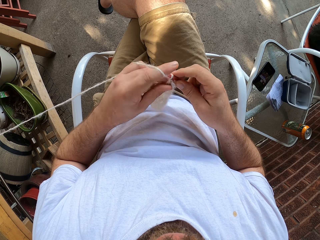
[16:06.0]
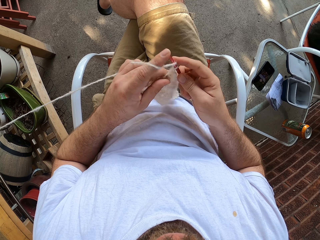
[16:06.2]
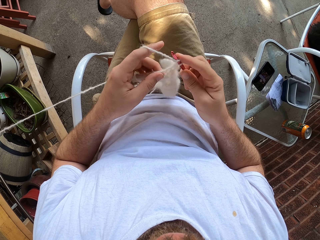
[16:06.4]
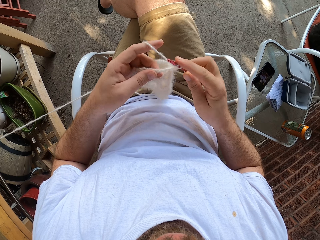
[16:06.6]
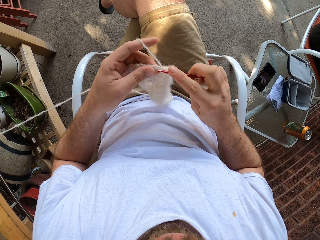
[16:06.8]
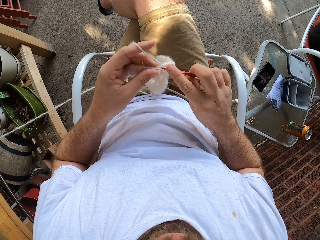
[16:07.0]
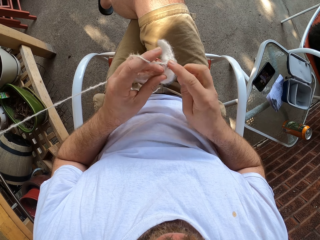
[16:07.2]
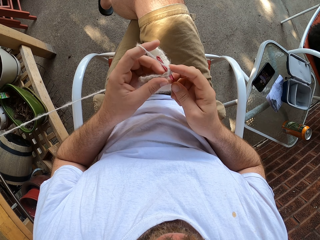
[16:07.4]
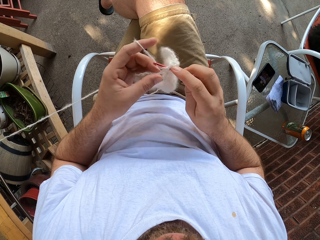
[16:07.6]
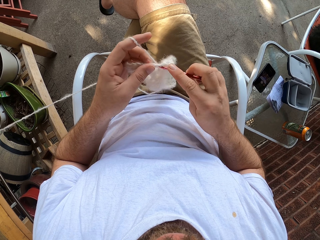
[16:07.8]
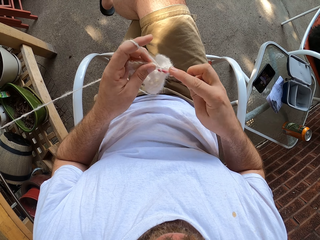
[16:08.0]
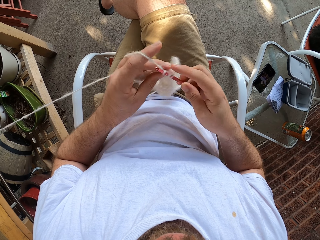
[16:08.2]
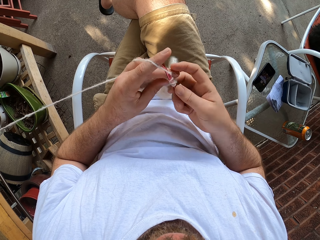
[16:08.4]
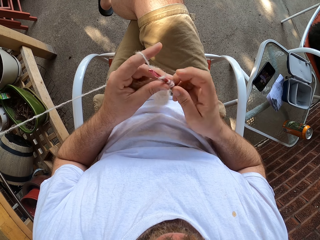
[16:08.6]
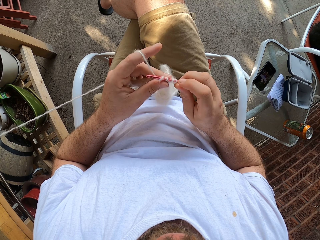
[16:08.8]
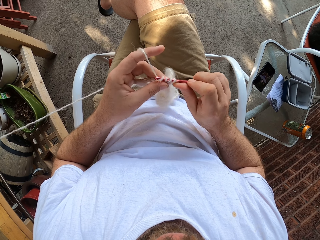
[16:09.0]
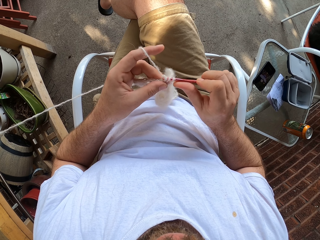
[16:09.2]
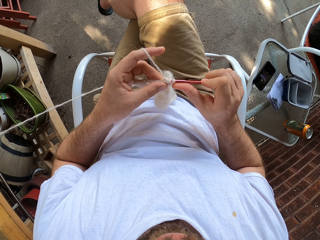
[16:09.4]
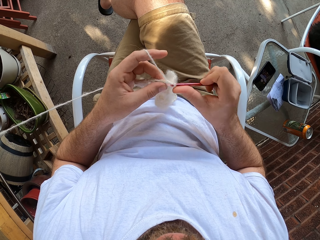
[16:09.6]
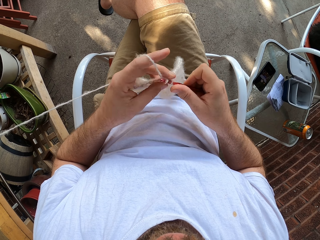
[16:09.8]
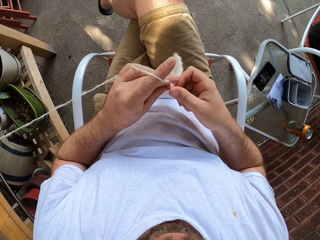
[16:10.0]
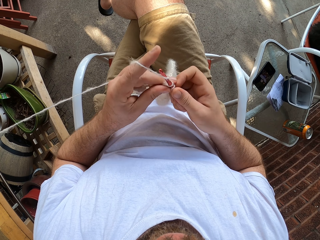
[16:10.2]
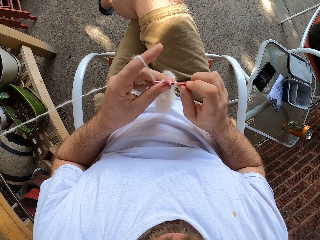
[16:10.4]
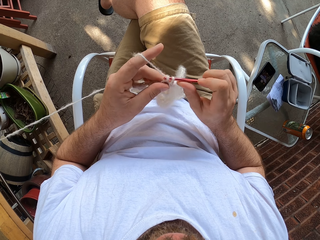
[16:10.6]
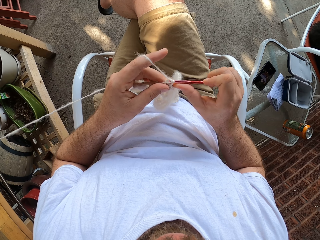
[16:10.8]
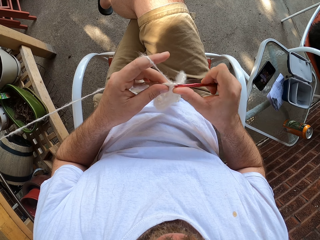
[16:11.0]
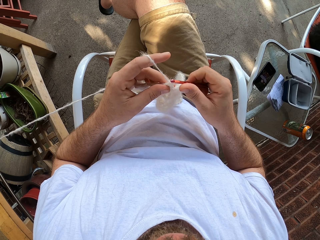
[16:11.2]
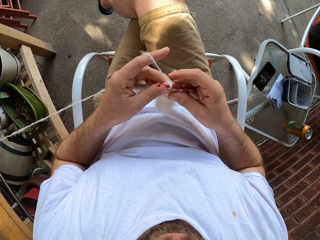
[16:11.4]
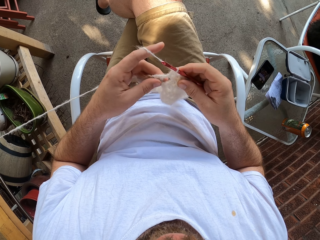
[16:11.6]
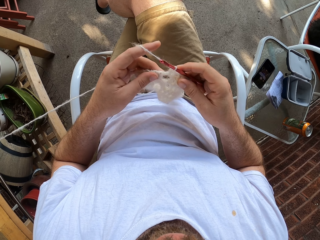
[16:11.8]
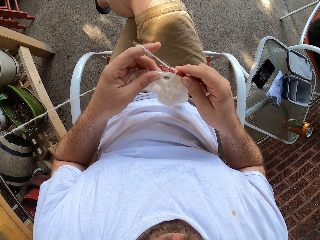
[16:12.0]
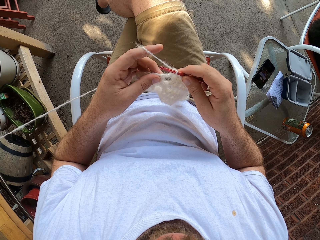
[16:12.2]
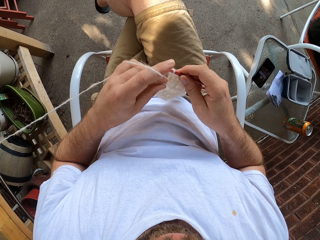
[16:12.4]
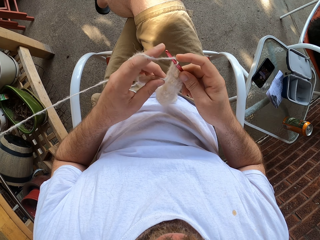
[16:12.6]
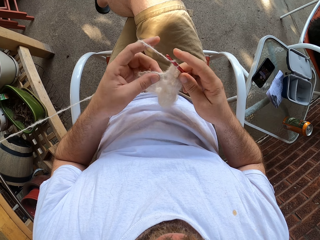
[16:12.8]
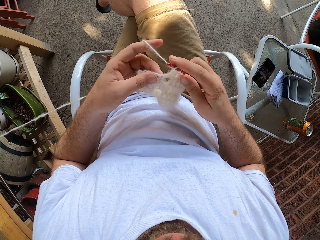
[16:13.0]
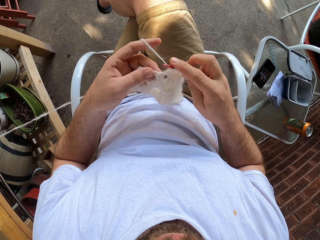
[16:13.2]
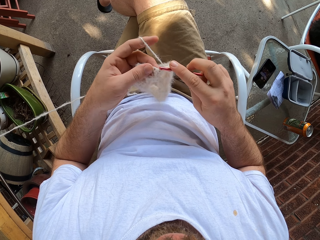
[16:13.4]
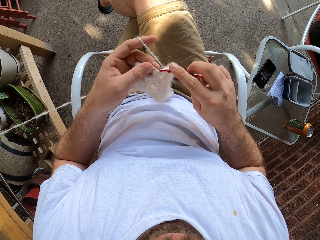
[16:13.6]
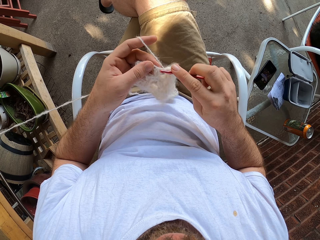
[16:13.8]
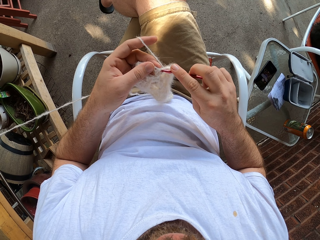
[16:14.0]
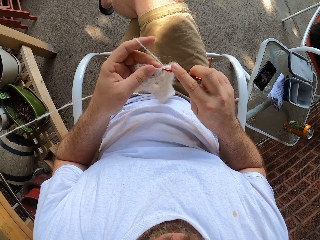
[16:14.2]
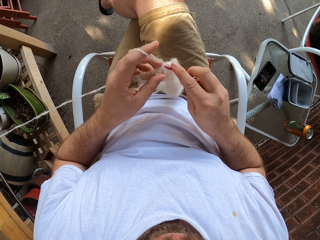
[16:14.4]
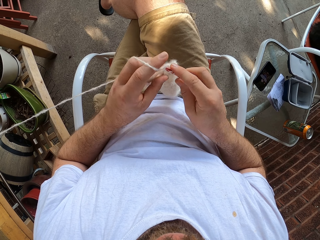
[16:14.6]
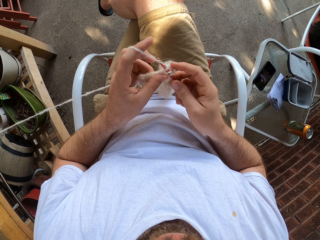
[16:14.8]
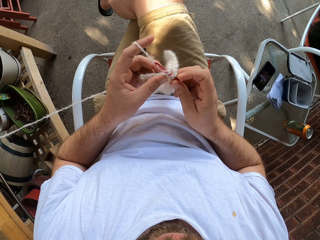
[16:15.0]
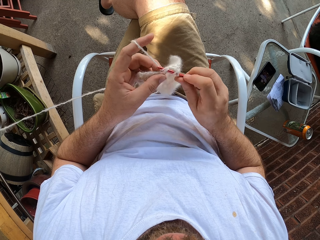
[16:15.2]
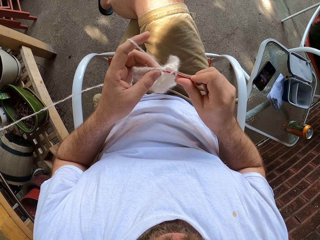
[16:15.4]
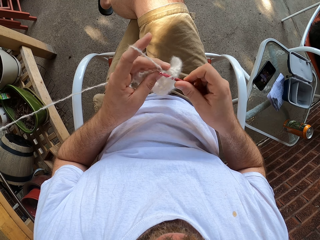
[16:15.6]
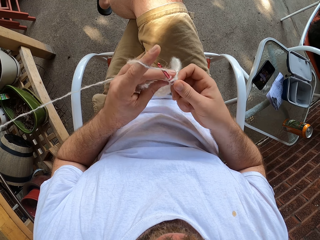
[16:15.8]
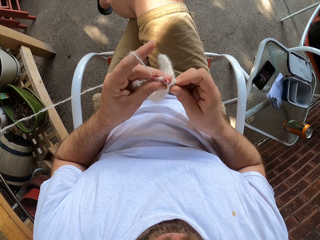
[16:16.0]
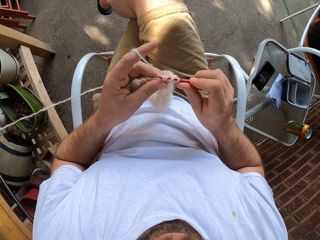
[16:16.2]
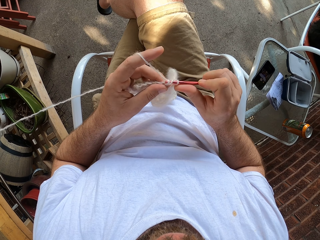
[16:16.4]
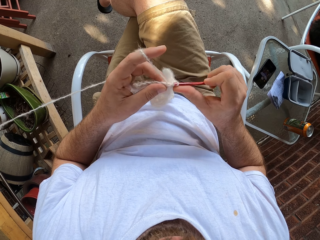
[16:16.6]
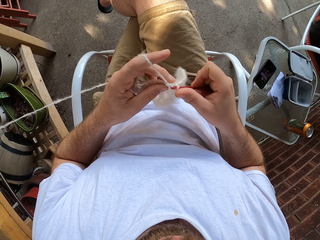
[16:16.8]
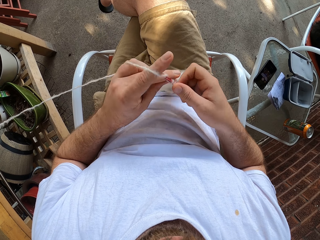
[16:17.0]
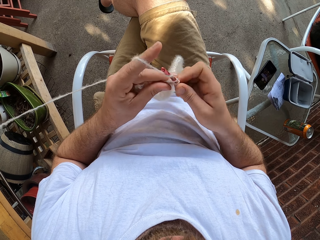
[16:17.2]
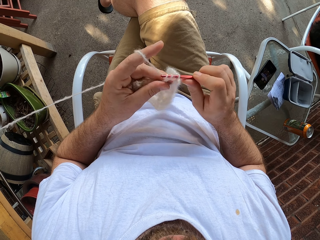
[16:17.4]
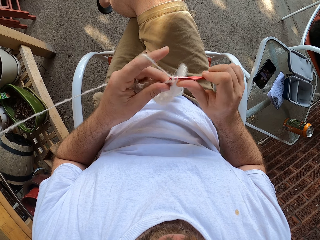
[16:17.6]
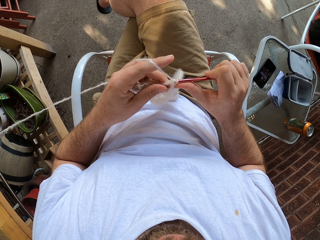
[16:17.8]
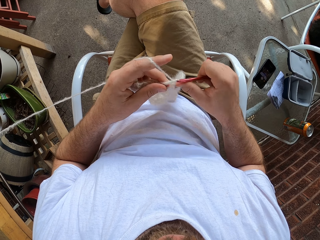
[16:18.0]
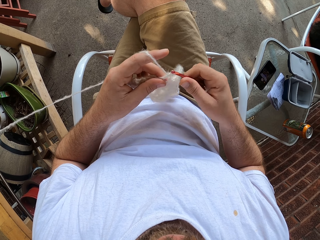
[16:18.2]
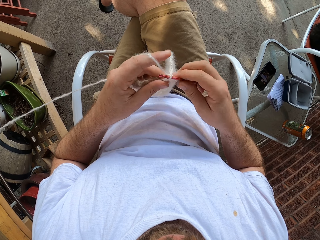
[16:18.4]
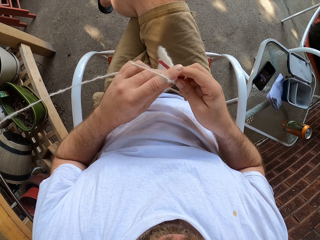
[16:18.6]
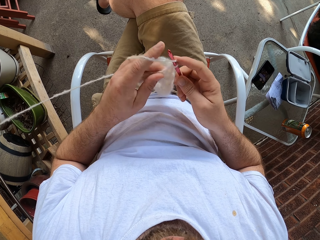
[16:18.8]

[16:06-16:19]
The camera wearer holds the fabric. They weave the fabric.

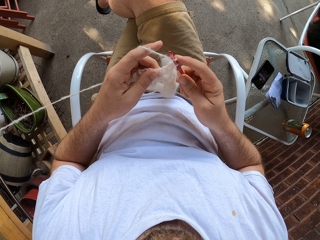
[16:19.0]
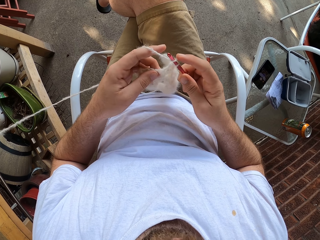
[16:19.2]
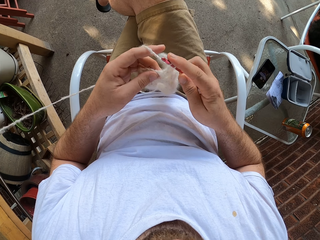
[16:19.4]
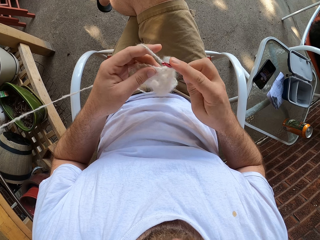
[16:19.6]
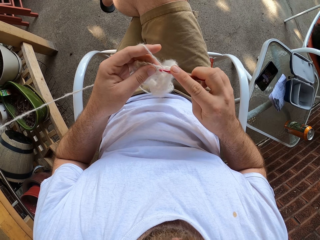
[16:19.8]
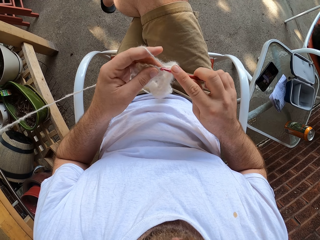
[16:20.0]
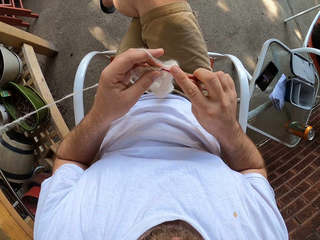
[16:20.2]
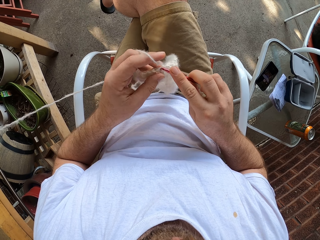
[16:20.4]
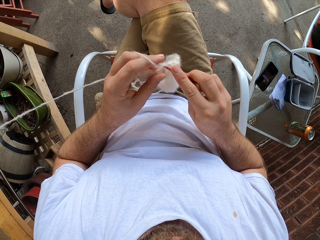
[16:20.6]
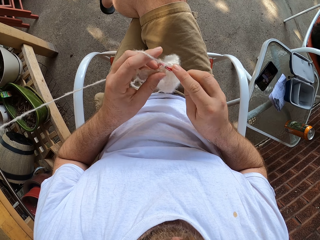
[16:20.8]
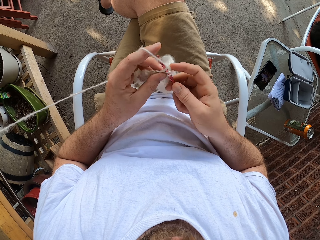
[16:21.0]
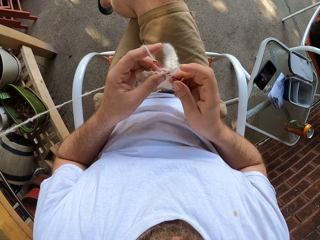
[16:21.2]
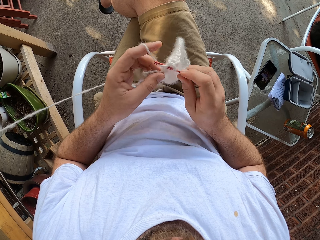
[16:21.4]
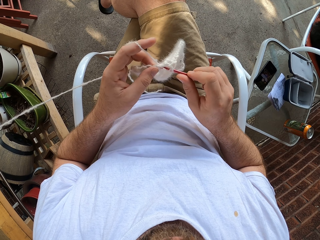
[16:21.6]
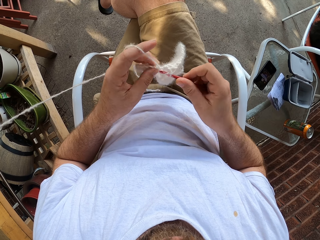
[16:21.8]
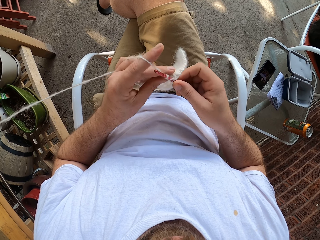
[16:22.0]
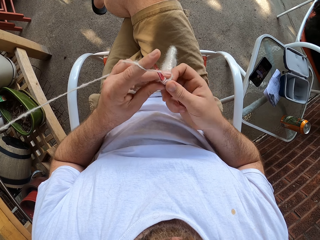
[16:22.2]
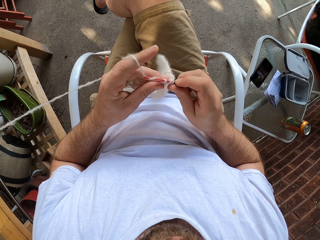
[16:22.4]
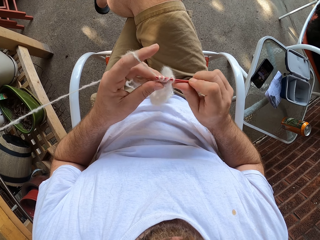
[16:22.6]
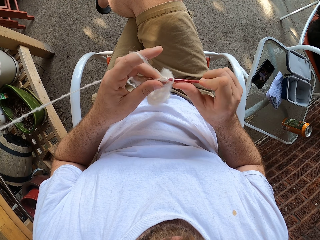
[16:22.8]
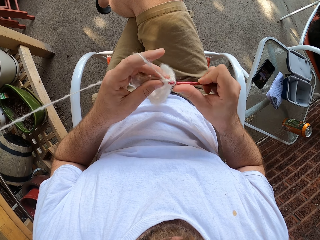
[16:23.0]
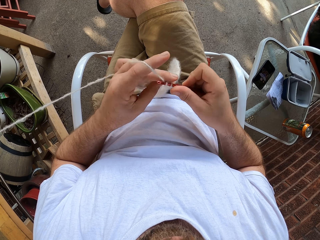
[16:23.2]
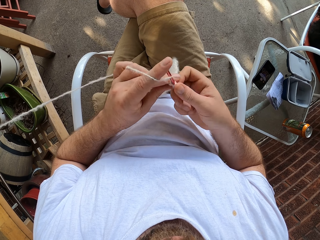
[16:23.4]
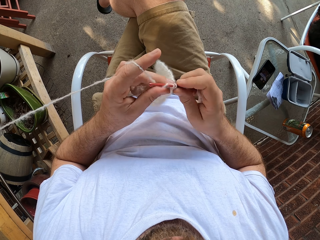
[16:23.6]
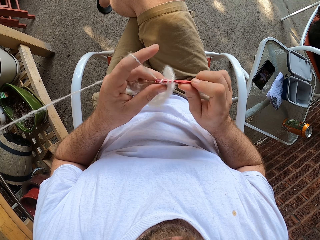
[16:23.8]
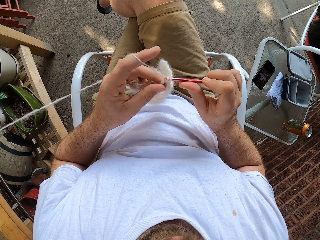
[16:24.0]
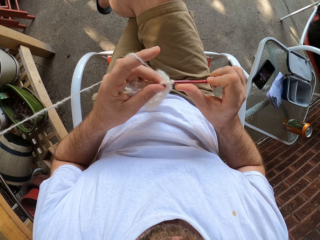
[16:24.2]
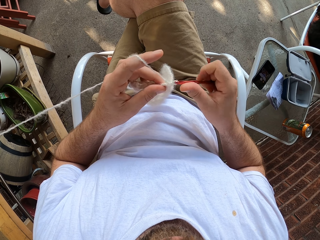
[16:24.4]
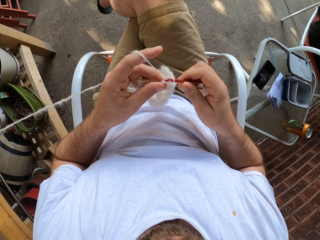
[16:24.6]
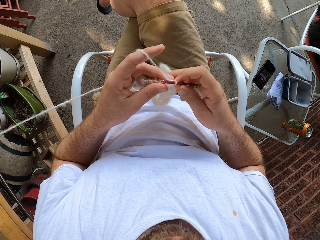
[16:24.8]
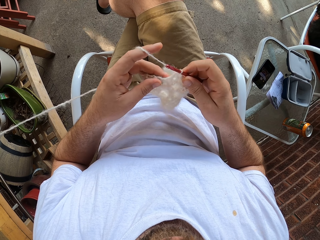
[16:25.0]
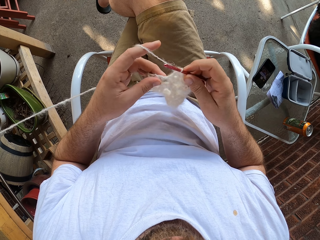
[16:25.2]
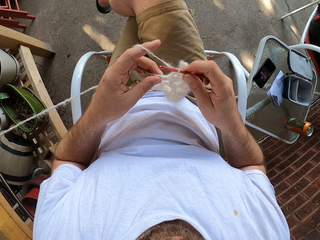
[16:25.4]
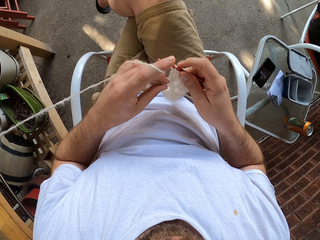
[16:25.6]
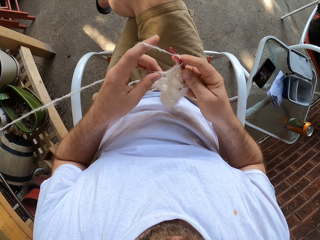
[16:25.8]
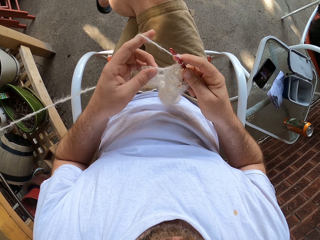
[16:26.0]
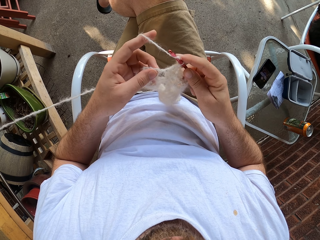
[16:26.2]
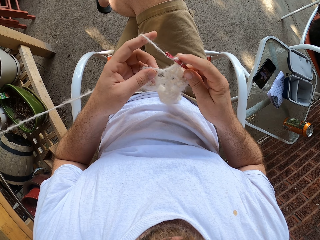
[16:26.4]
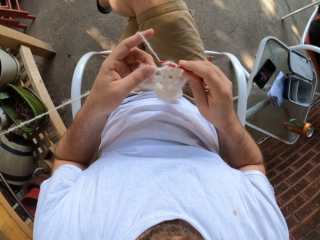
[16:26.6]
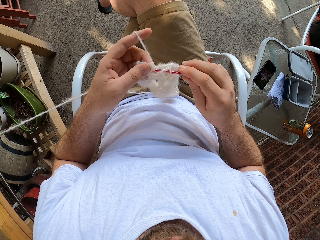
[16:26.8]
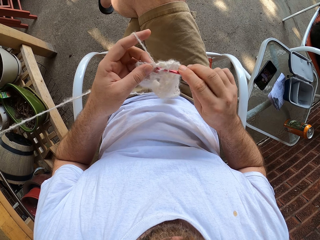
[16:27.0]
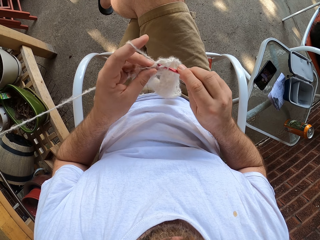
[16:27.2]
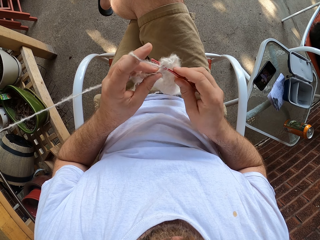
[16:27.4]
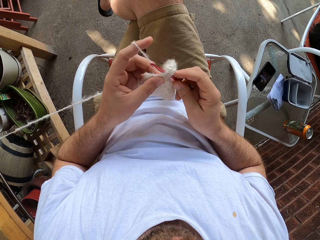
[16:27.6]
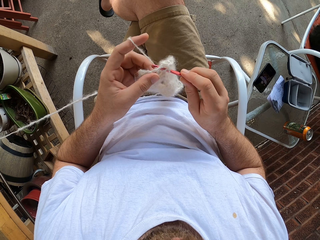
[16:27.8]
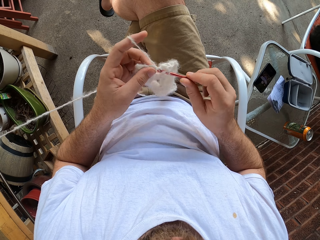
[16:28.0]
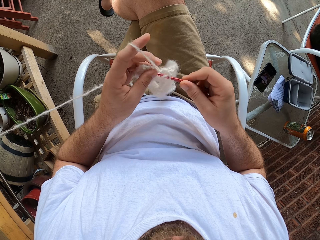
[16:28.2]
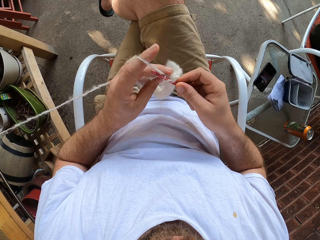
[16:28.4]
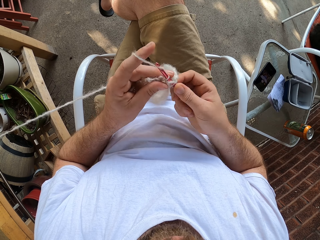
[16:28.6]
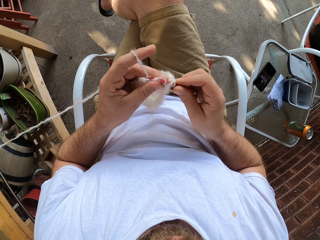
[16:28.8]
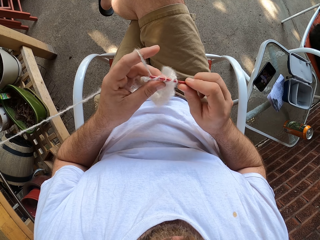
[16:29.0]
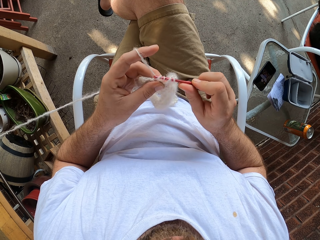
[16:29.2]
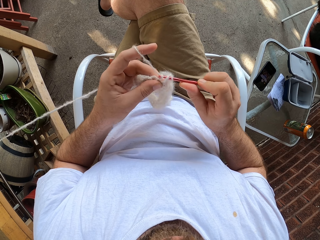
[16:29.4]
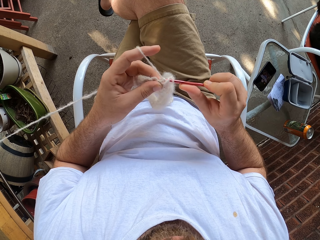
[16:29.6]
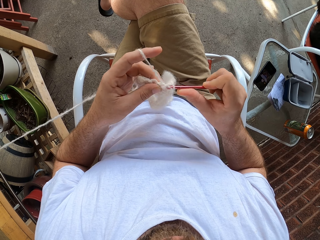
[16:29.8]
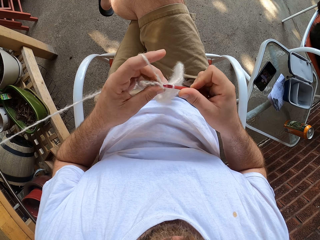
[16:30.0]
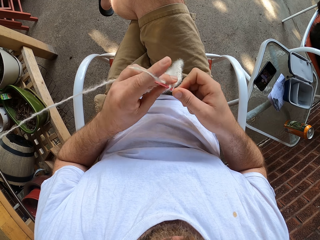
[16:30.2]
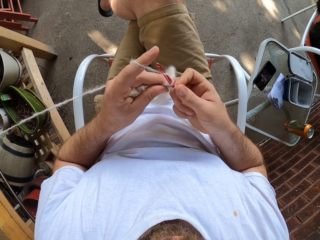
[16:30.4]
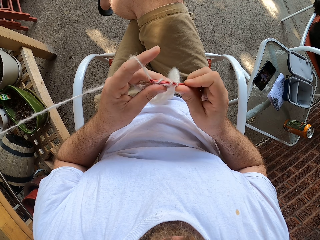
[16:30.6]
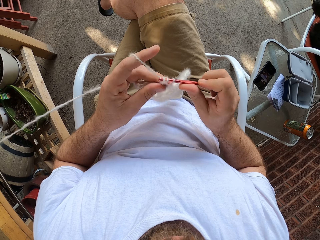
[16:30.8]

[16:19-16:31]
The camera wearer stretches the fabric. They weave the fabric.
